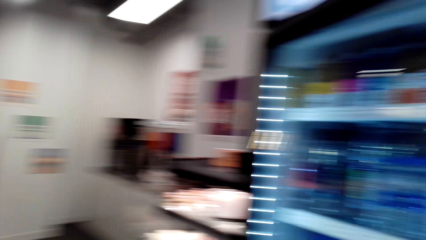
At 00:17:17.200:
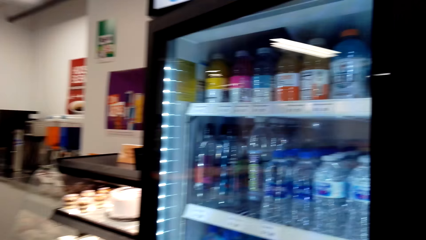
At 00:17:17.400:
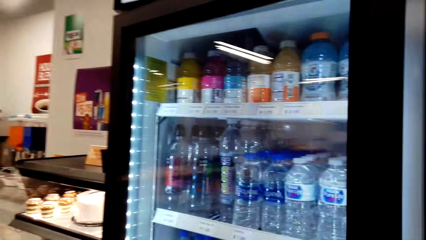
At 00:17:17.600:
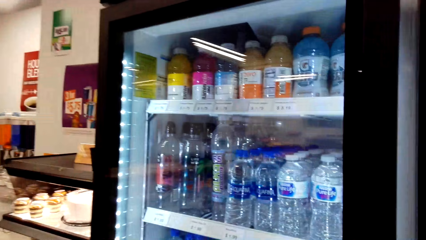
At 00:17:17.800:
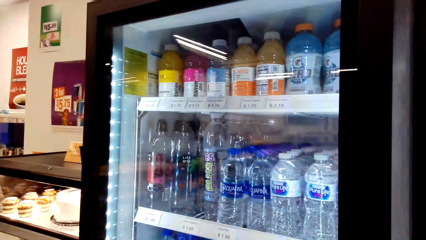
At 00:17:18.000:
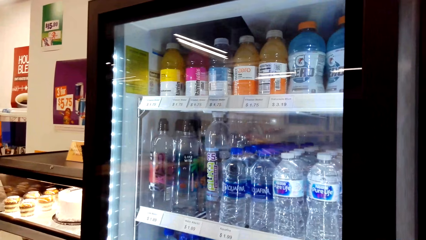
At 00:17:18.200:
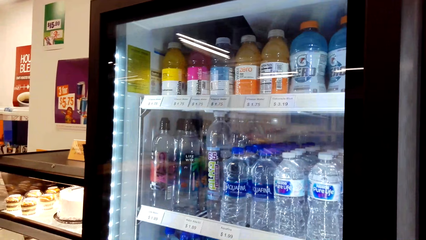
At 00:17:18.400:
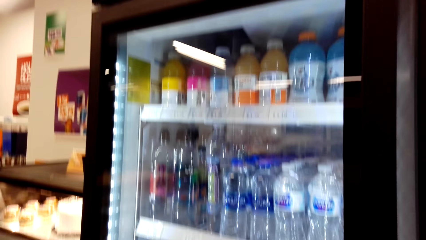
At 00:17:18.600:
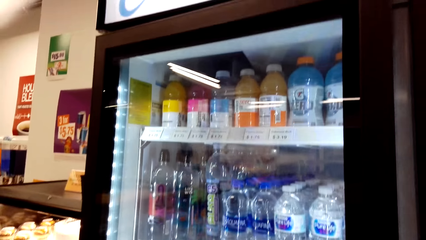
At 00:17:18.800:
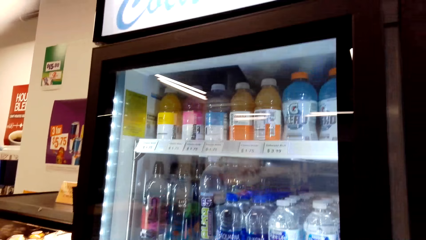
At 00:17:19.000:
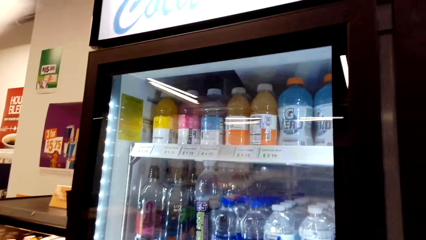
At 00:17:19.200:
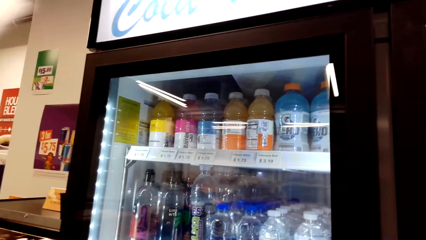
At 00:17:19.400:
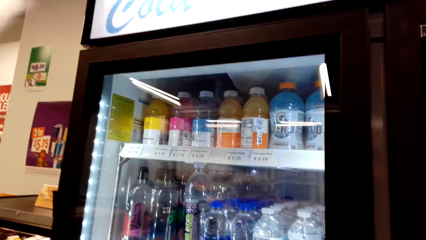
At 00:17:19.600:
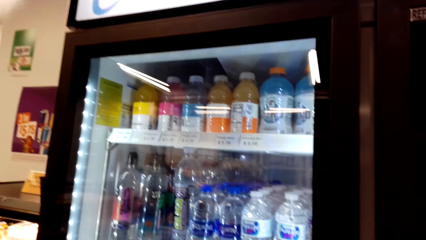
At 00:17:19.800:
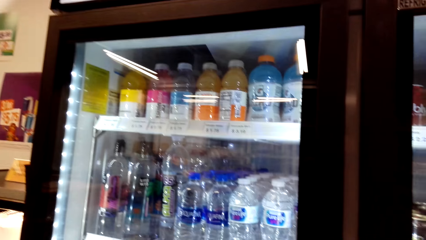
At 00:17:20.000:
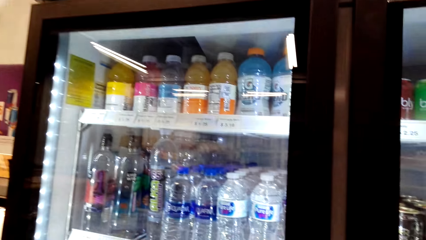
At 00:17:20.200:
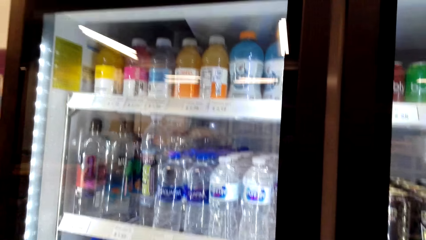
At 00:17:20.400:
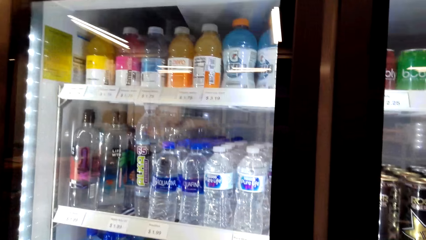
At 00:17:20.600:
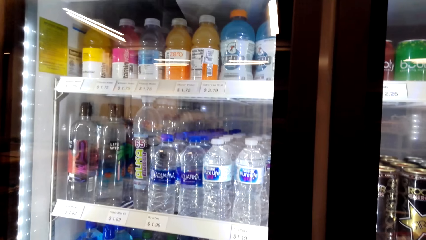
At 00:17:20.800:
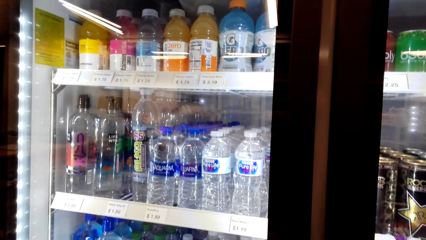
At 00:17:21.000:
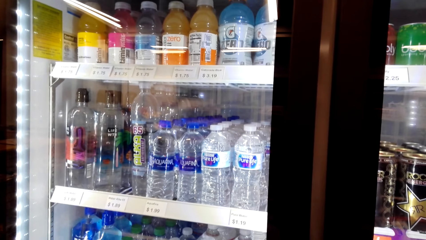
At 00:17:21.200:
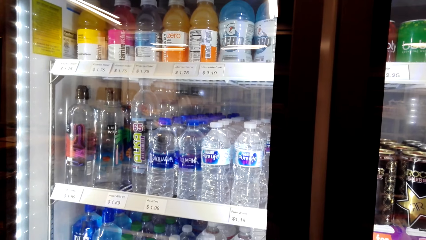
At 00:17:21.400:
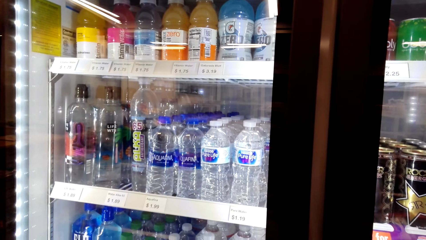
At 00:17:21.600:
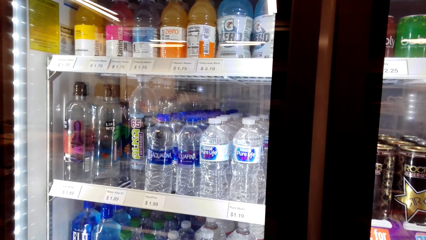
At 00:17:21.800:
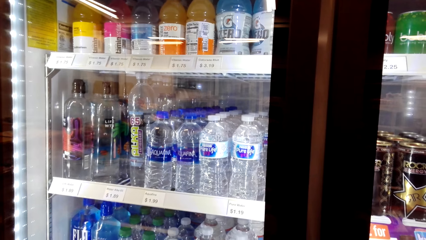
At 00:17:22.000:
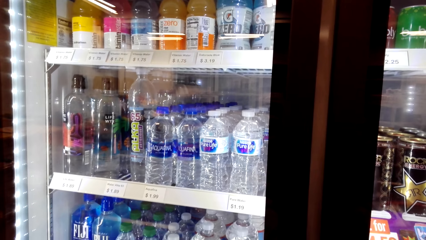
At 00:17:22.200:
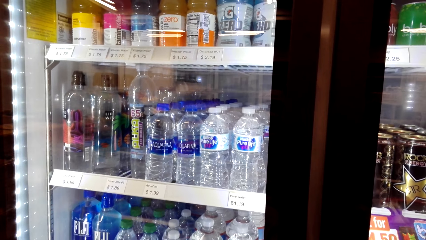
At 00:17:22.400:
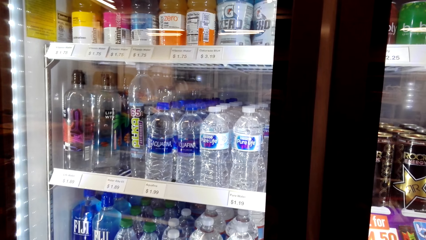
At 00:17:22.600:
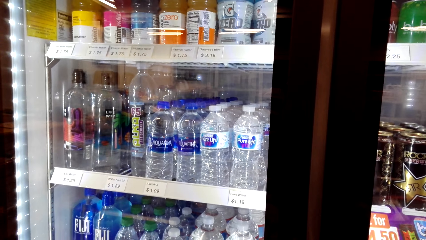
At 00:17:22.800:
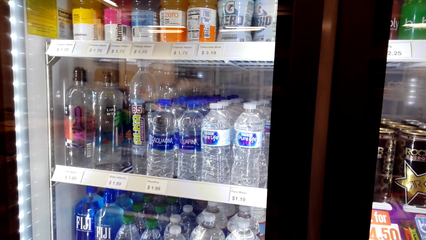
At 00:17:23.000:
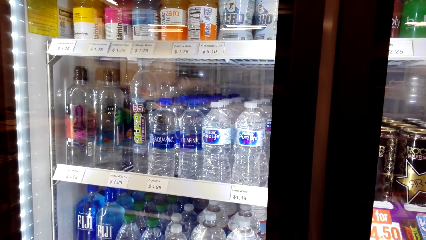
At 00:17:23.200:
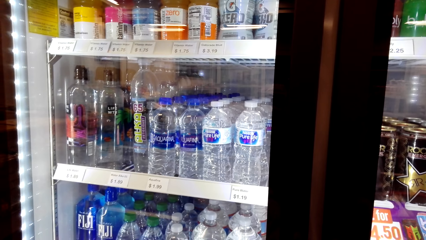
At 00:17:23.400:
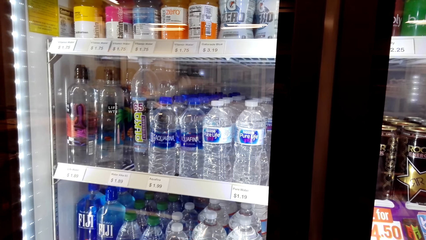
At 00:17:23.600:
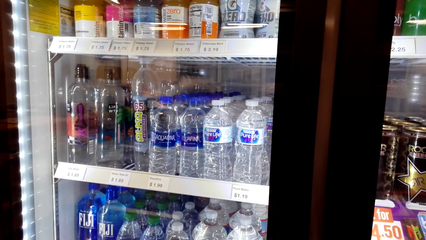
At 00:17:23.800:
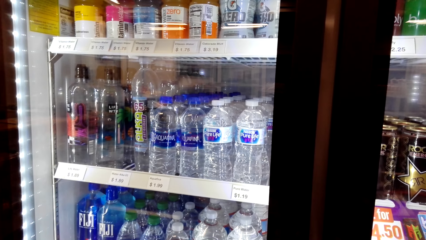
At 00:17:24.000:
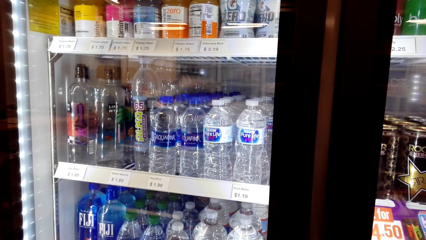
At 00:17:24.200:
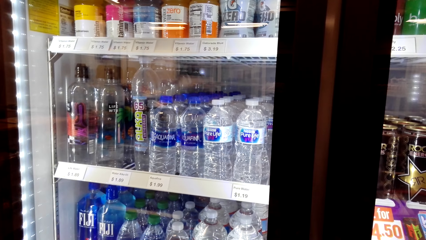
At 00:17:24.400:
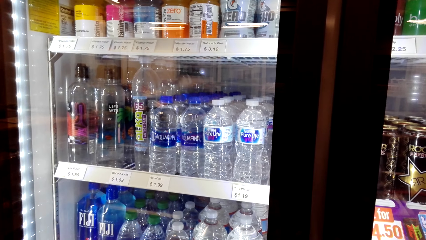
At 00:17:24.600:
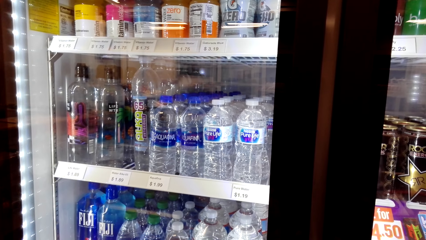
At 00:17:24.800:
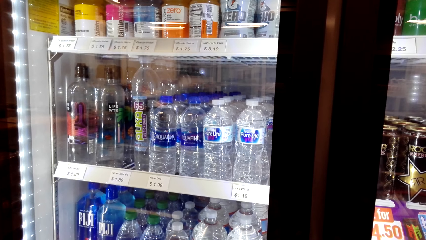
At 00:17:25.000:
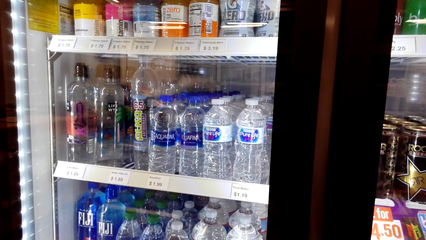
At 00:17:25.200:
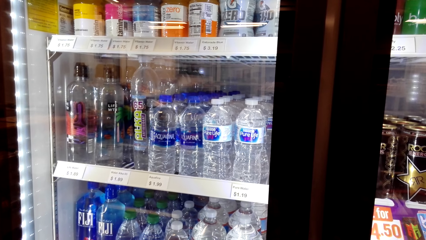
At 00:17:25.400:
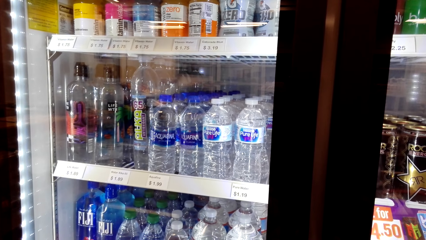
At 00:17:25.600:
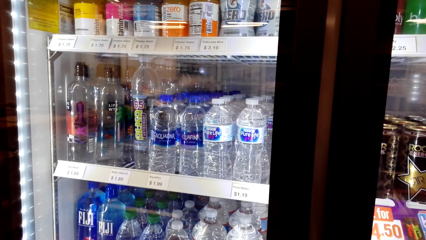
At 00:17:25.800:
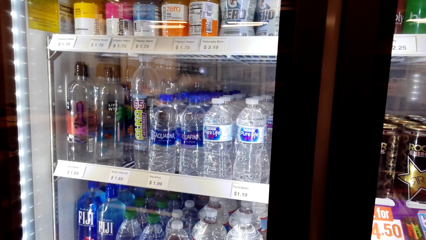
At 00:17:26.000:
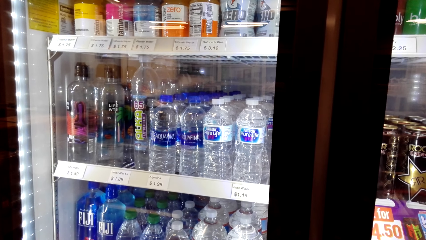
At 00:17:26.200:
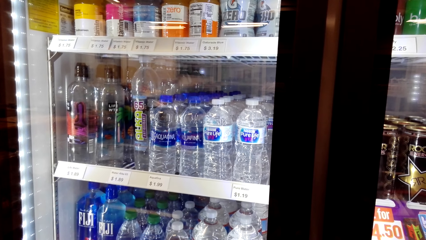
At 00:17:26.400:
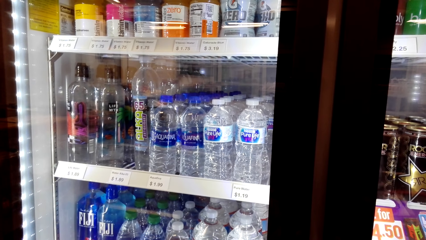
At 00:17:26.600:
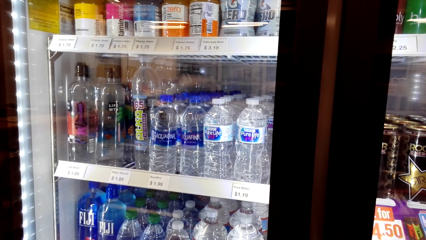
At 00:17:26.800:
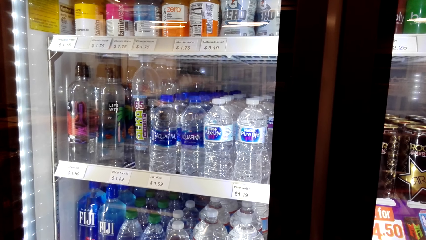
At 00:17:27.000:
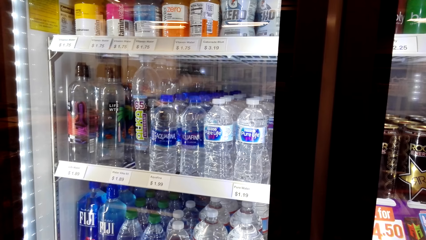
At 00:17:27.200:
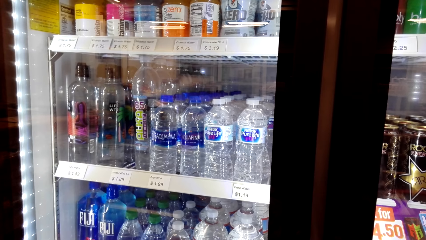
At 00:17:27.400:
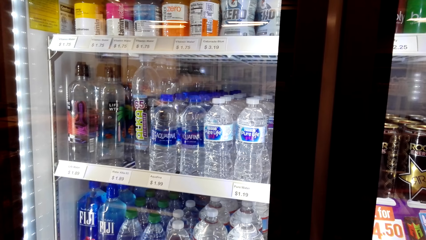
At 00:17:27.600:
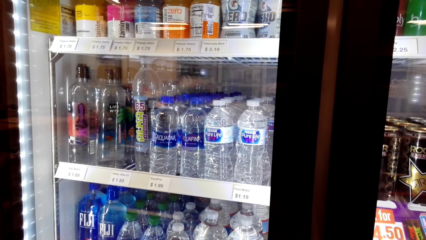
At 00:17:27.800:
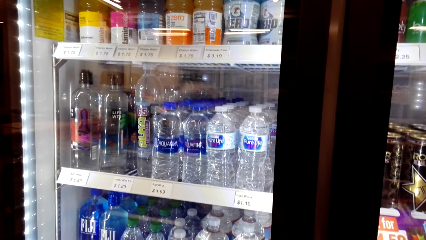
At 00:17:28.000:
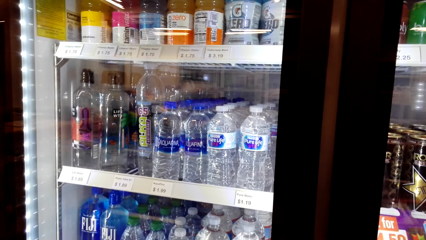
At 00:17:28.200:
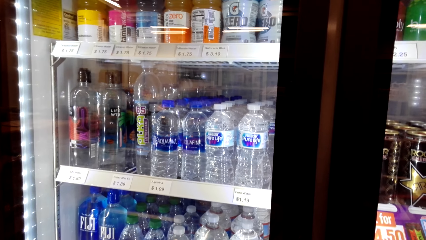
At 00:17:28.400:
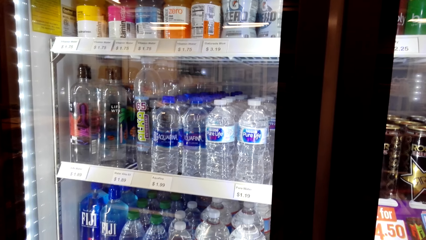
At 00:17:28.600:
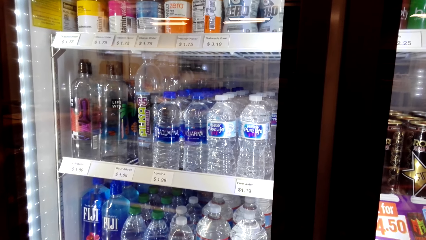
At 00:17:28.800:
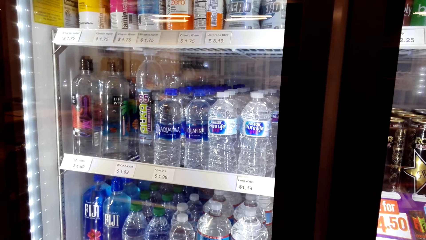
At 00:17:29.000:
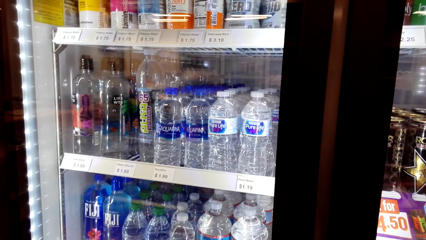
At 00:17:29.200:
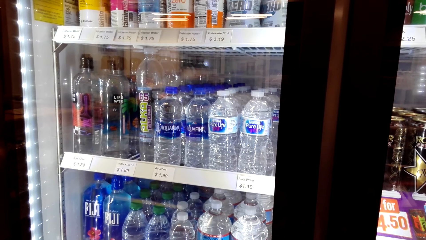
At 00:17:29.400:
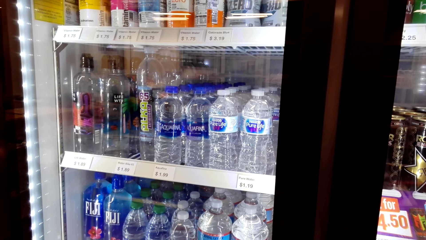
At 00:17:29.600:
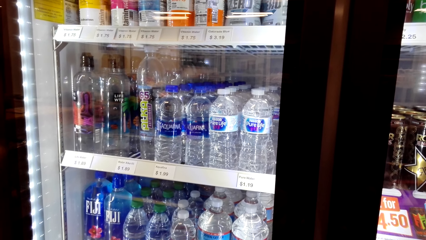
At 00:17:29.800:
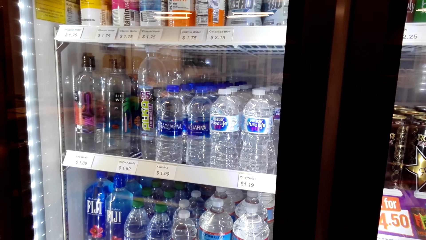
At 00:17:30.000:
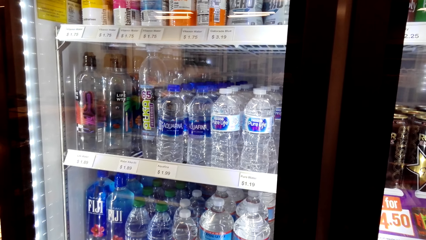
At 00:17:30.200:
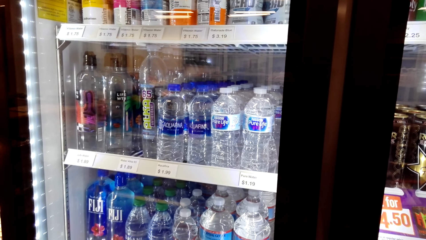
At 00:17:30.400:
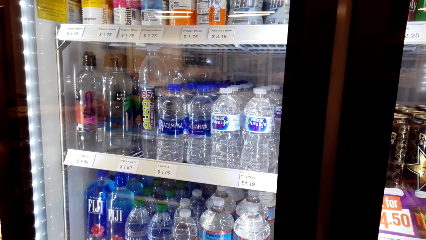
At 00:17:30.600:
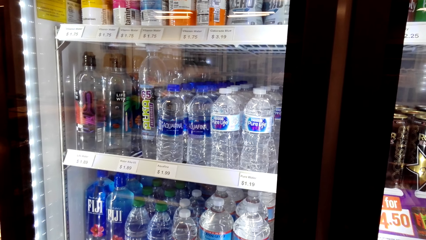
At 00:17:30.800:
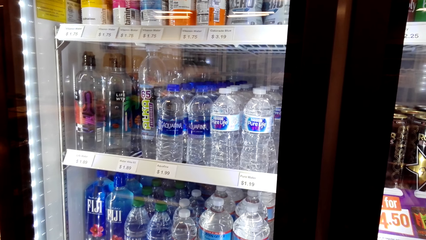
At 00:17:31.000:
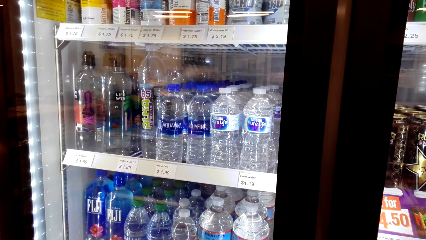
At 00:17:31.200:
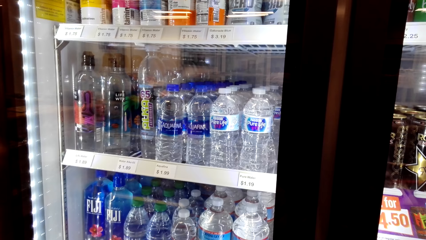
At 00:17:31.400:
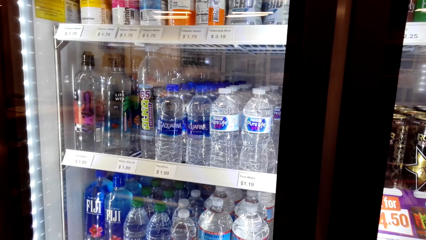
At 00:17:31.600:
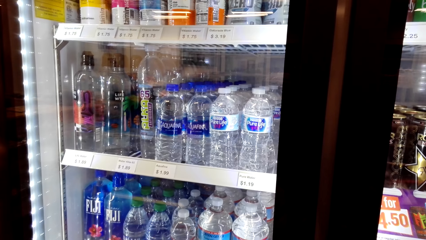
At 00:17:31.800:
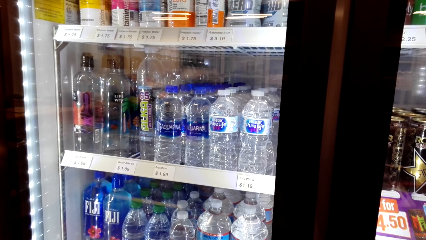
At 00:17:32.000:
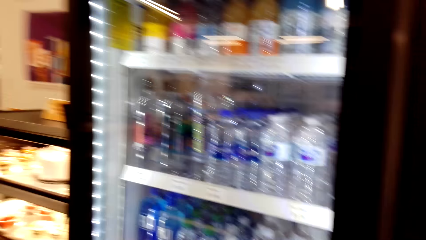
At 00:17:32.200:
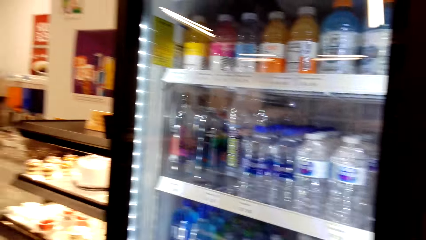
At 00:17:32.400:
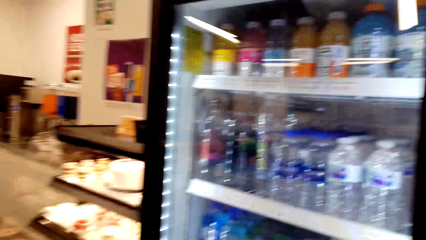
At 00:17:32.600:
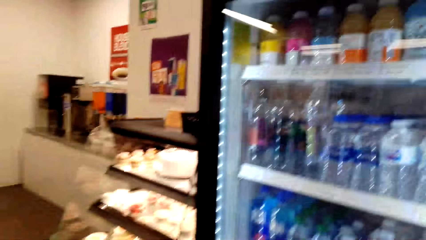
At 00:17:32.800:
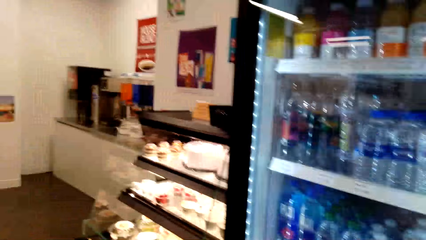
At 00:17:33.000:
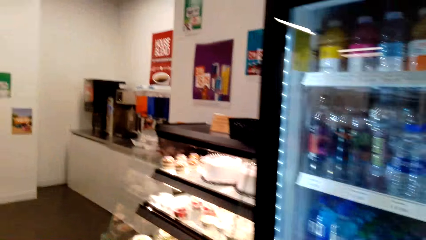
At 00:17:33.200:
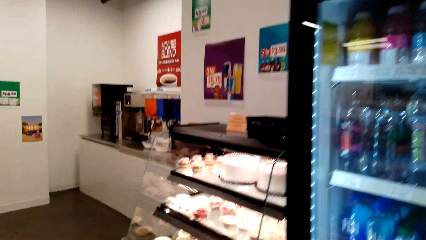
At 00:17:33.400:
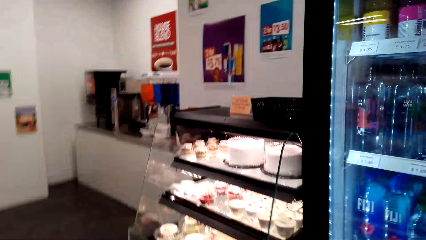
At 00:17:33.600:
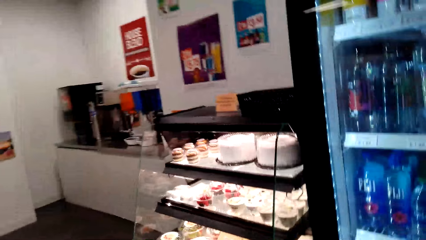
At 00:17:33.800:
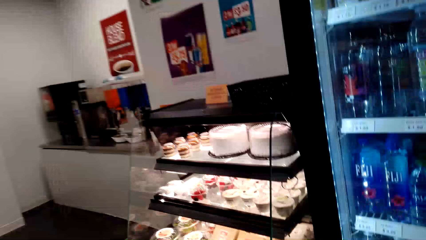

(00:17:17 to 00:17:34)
The camera wearer closes the fridge. A man speaks to the camera wearer. The camera wearer looks at the fridge. They speak to the man.
